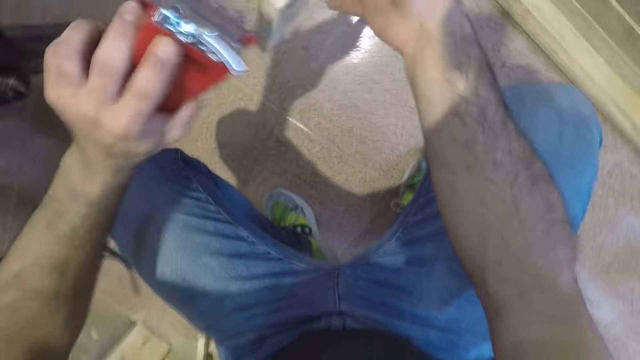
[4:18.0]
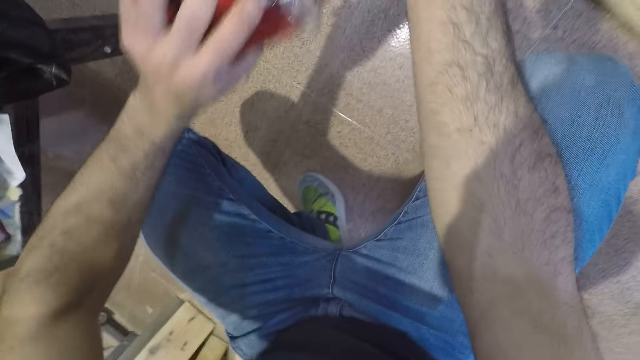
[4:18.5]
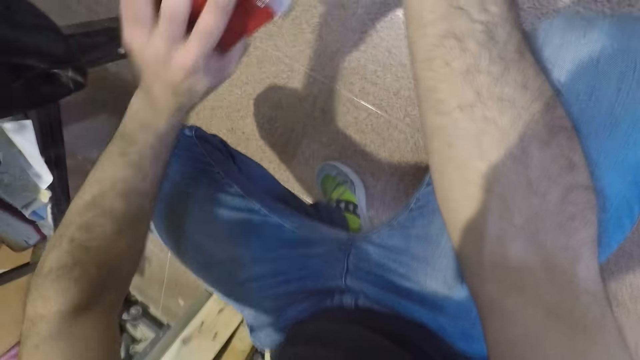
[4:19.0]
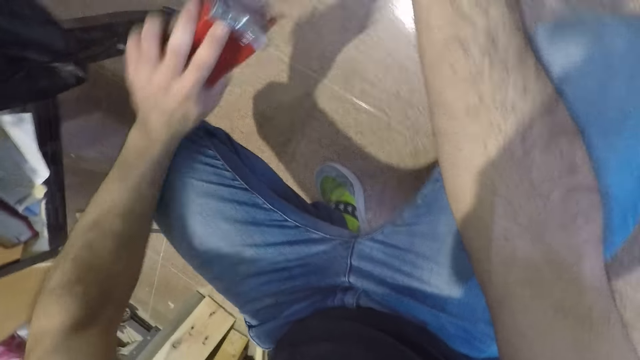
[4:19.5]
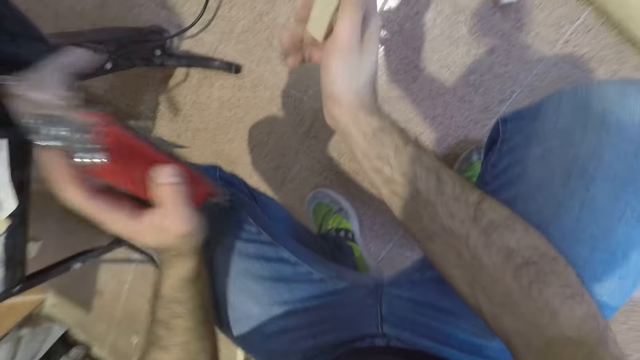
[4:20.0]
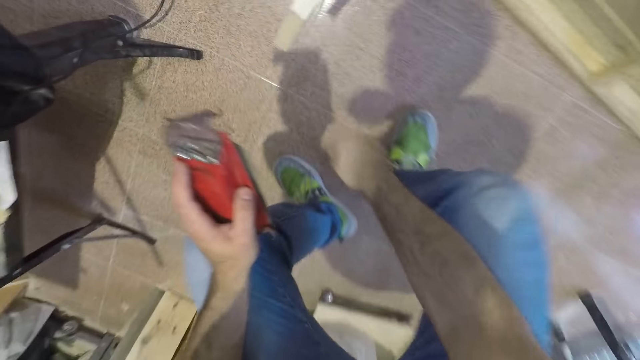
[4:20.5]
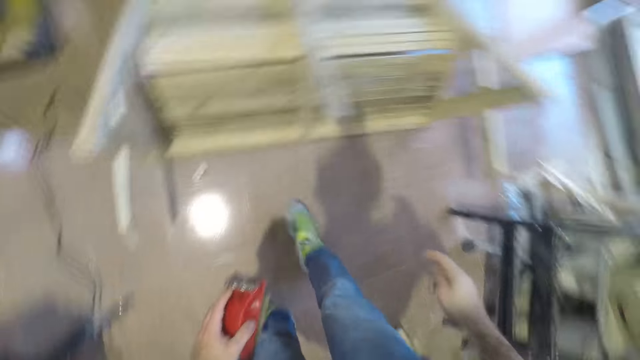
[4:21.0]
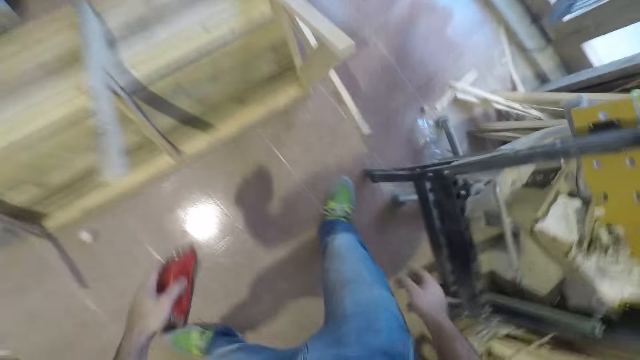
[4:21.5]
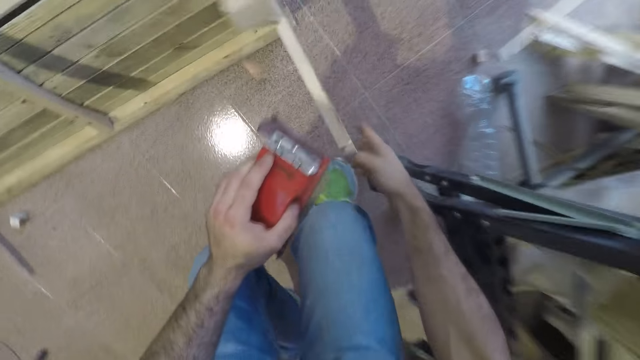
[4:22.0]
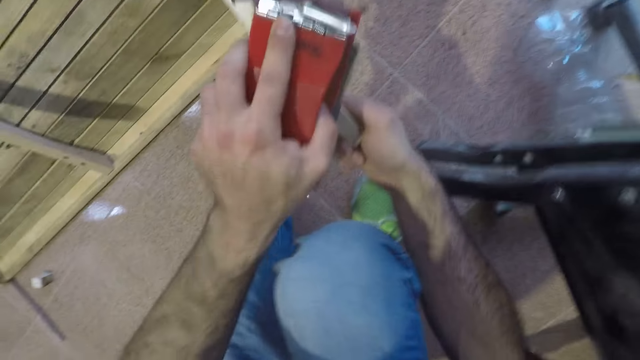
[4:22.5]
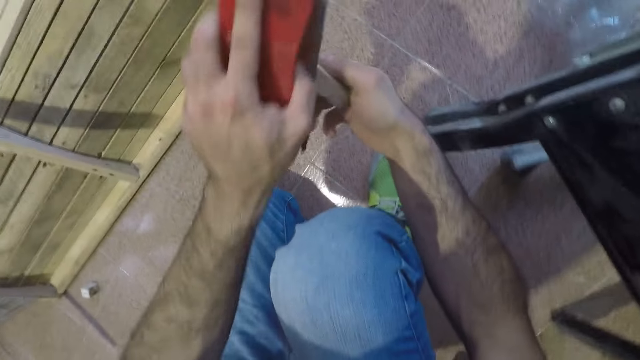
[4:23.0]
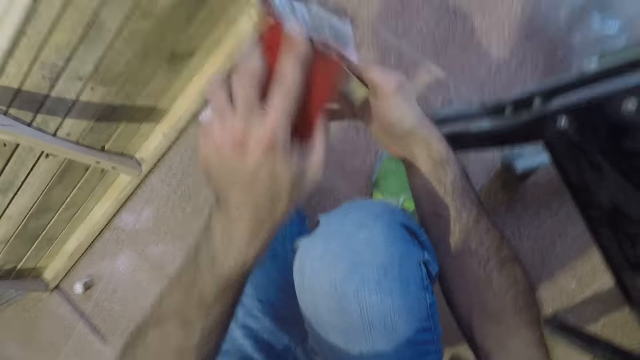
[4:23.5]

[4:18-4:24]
The camera wearer stands up. They hold the bench leg. They turn. They bend down. They hold the bench leg. They smoothen the wooden furniture with the sandpaper.

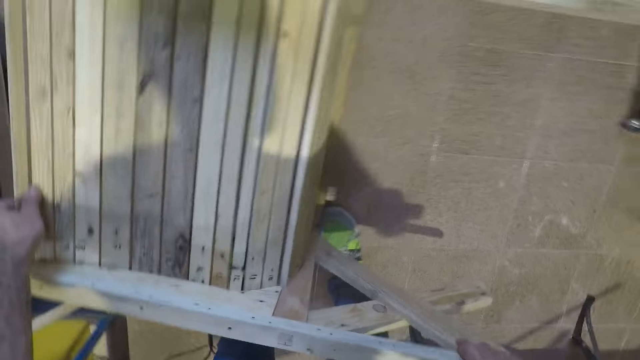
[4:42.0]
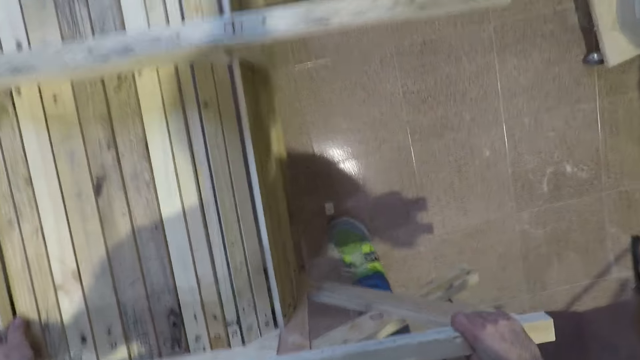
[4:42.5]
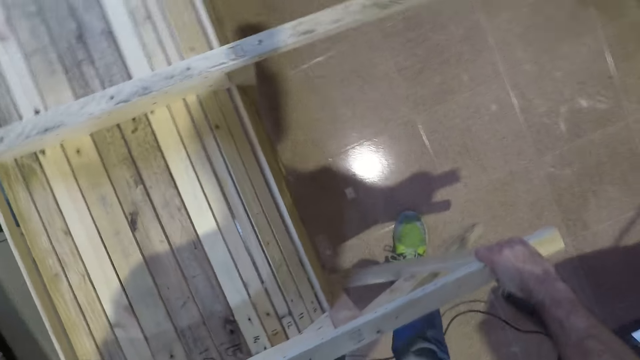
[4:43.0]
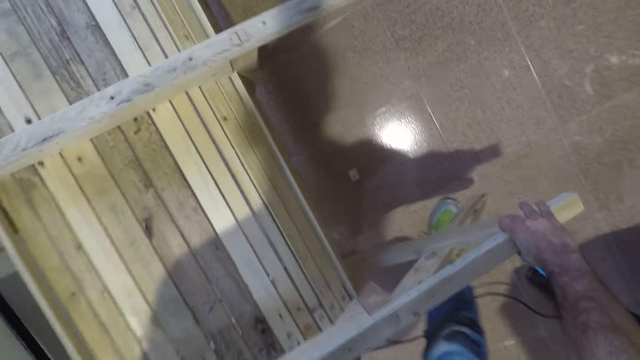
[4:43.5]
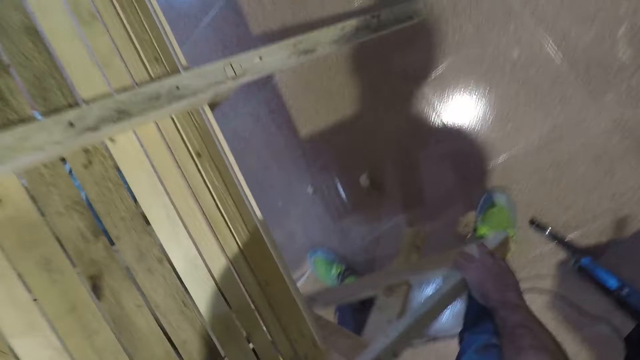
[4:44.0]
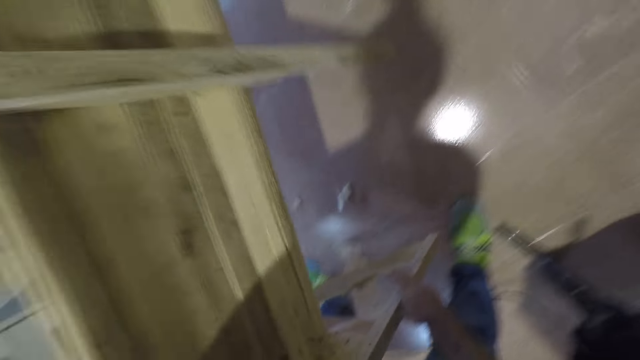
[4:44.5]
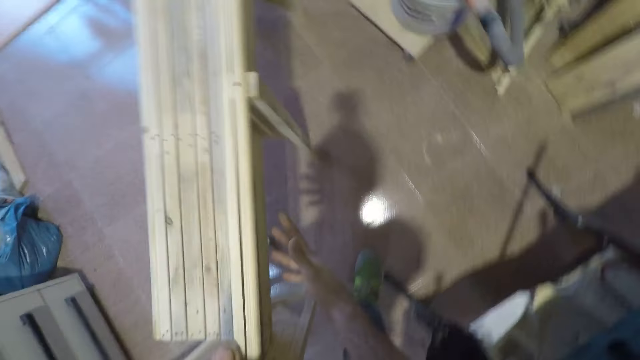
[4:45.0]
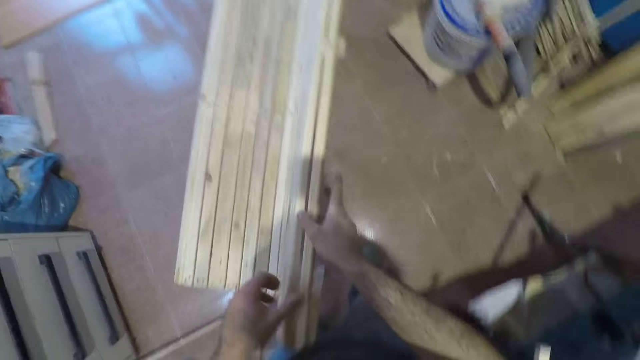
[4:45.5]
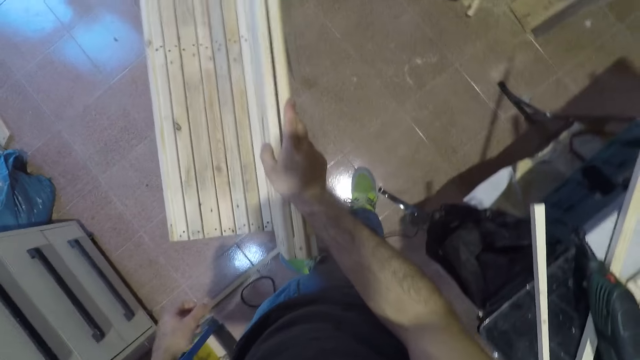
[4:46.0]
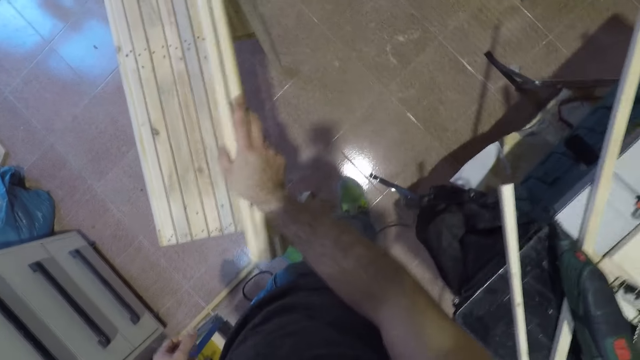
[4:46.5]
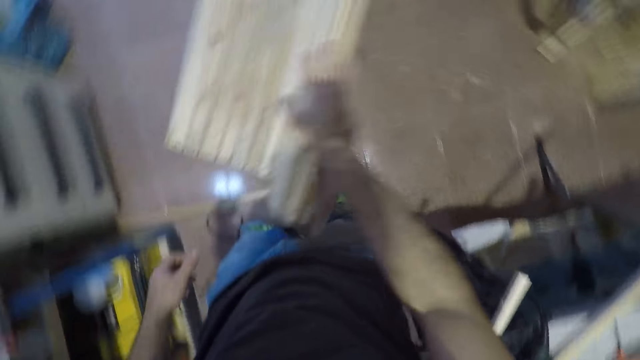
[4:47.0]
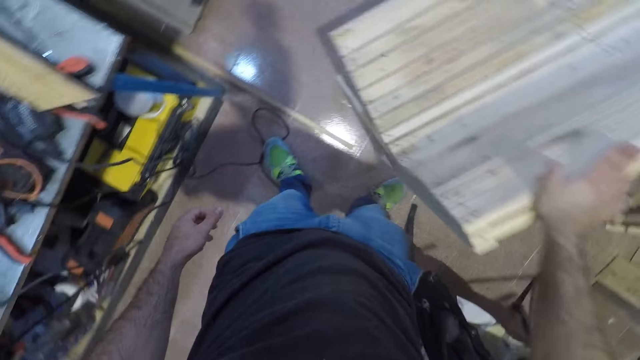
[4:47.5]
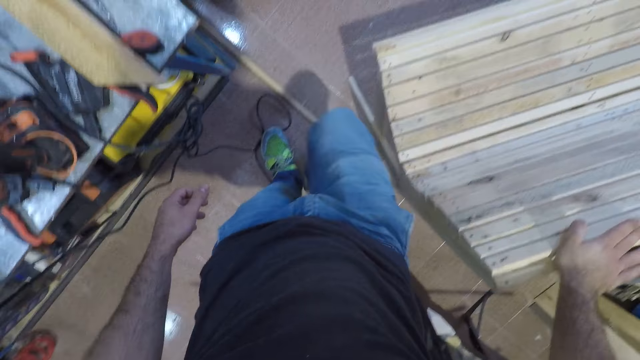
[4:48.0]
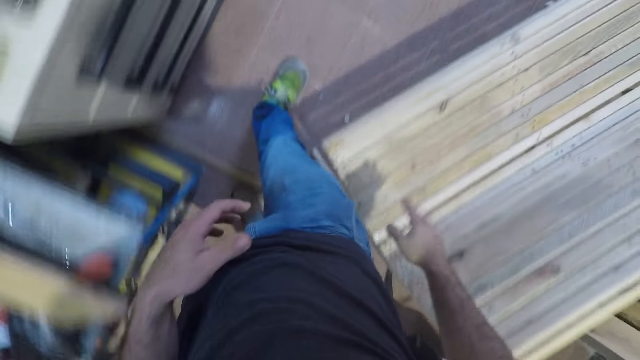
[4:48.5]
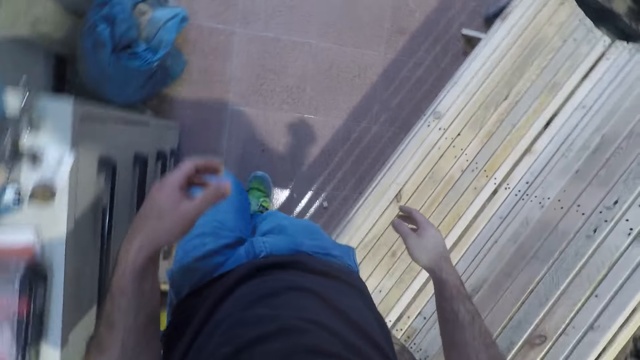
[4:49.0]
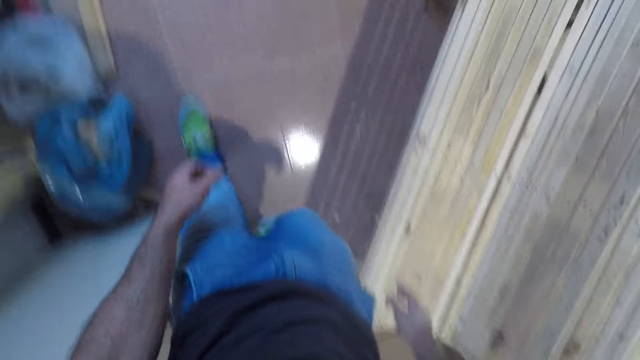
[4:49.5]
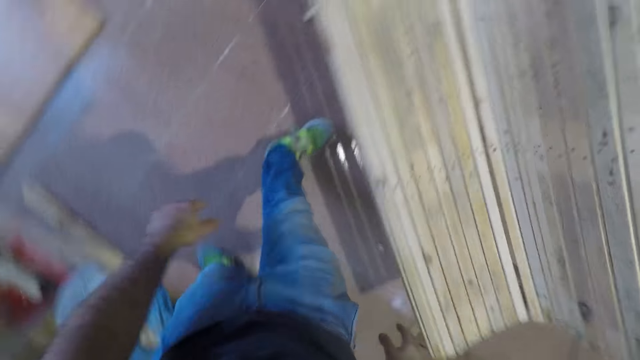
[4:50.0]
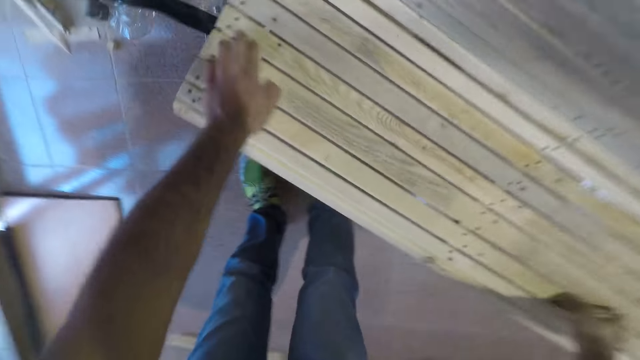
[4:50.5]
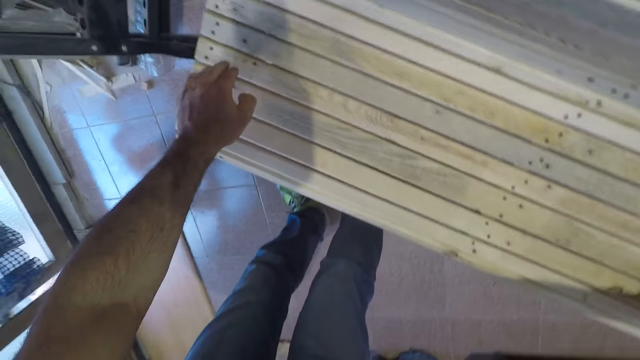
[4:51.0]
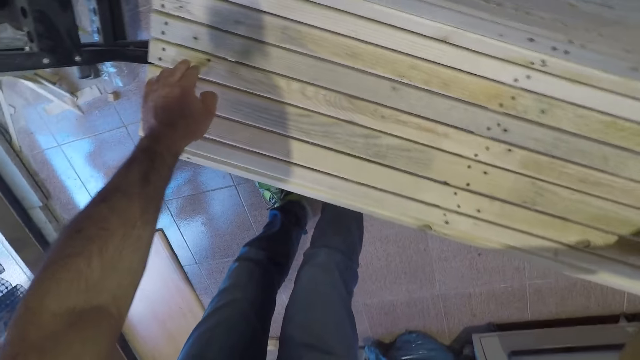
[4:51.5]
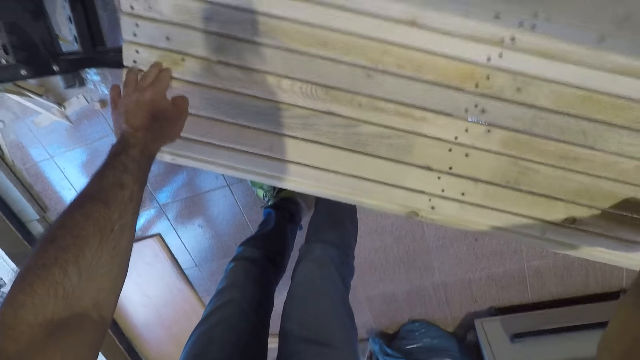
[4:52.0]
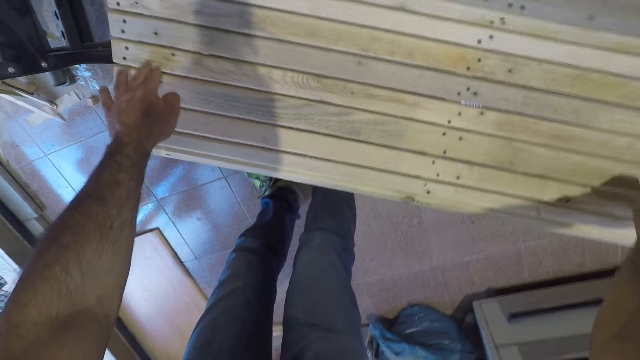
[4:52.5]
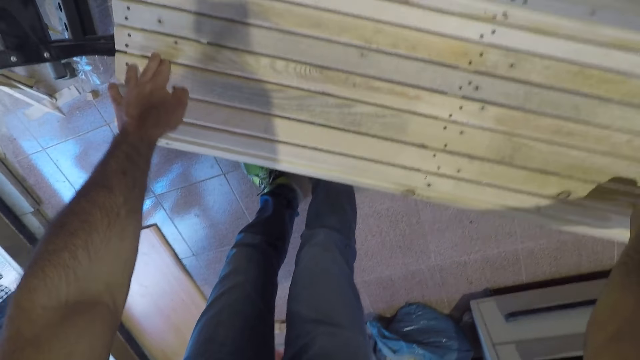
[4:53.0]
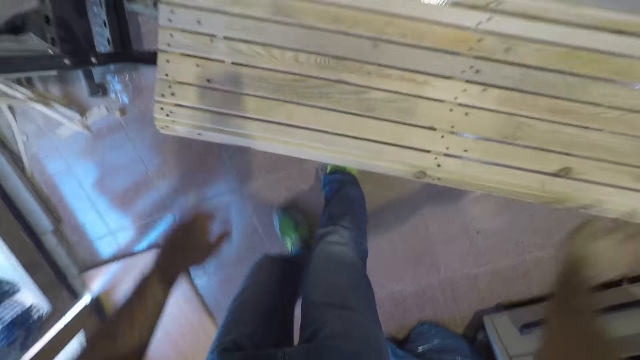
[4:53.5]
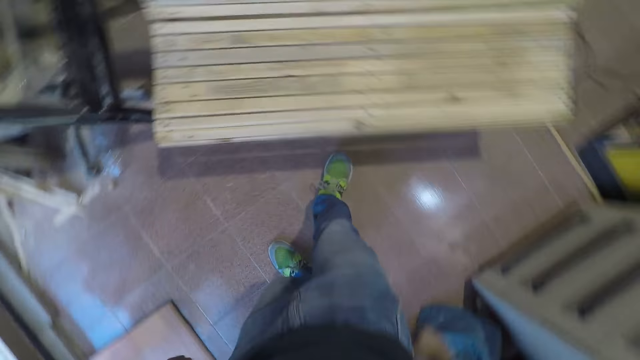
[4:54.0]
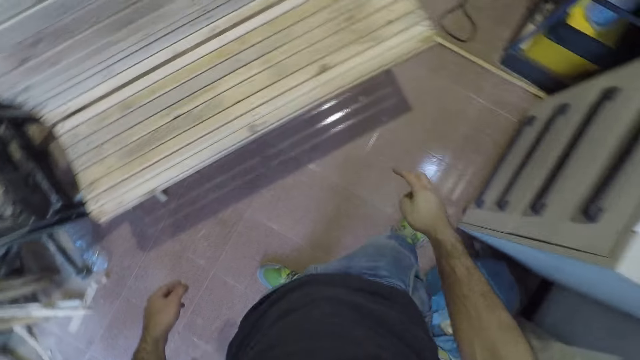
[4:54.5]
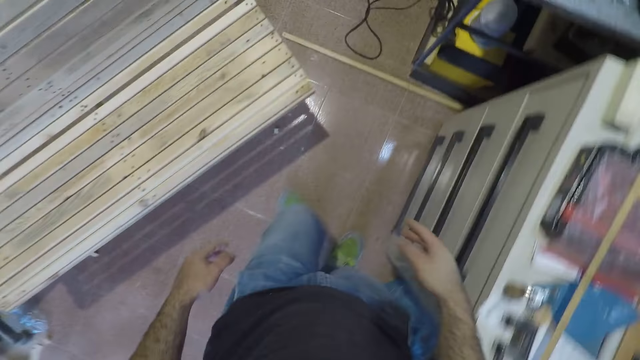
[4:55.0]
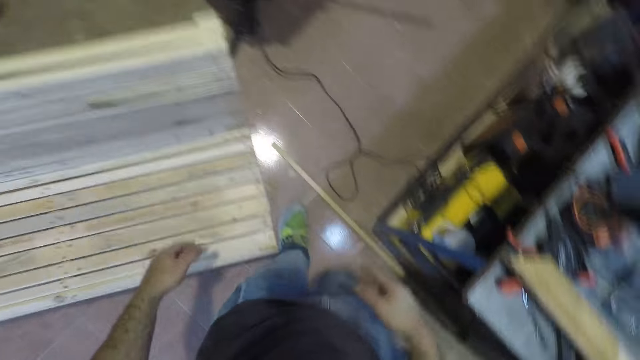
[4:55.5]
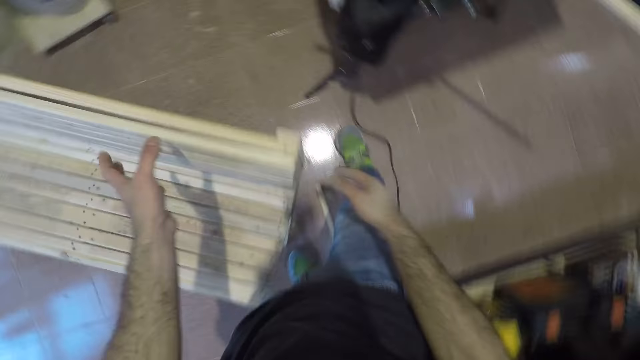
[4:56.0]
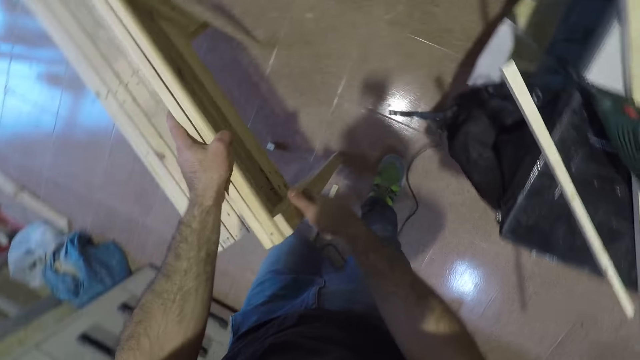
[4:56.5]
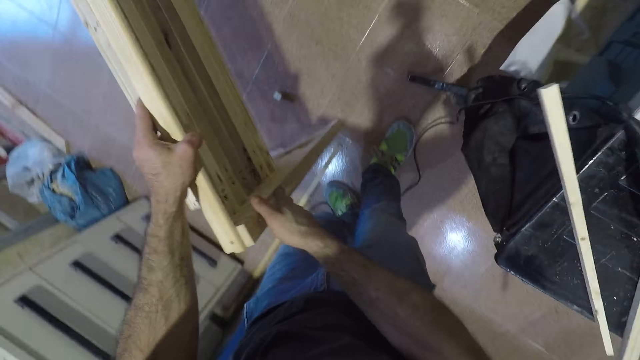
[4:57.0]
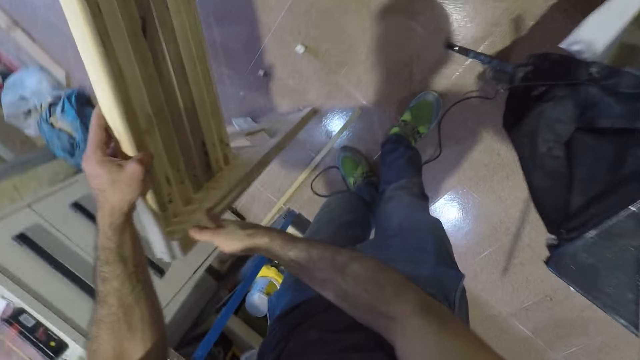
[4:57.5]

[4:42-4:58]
The camera wearer moves his leg. He turns the bench. He places the seat in the correct position. He touches the back rest part of the seat. He walks past the seat. He checks out the wooden furniture. He bends towards the seat and touches the lower part of the seat. He stands up. He walks to the back of the seat. He moves the wooden furniture forward. He touches the back of the seat.
